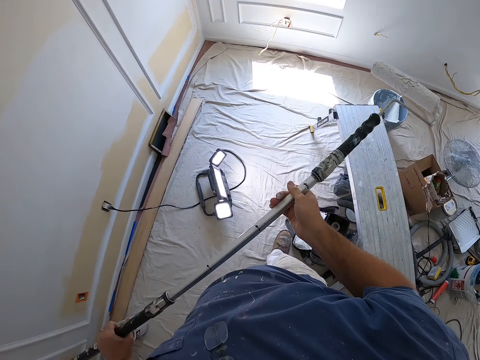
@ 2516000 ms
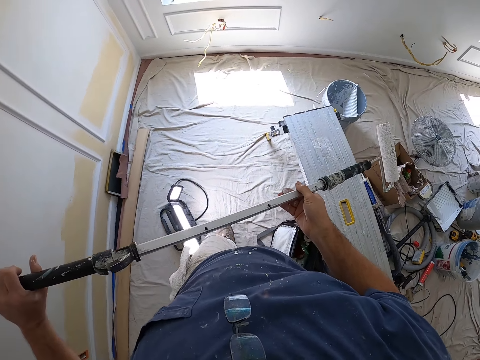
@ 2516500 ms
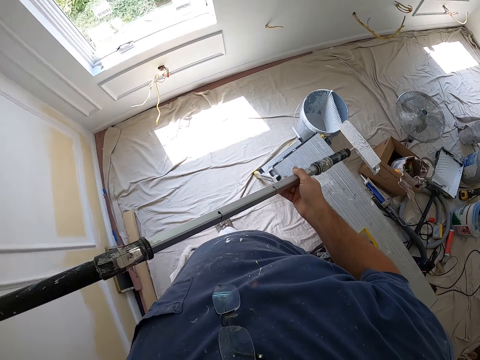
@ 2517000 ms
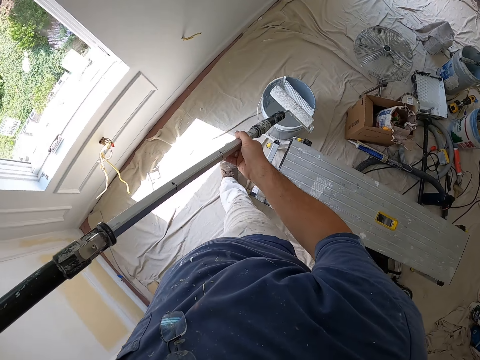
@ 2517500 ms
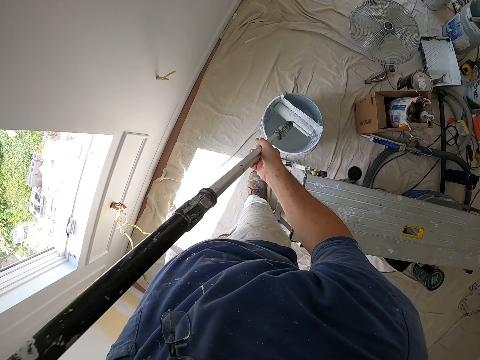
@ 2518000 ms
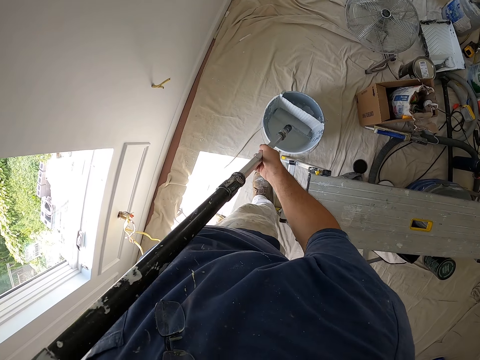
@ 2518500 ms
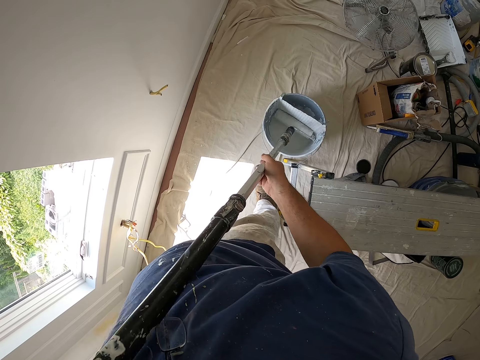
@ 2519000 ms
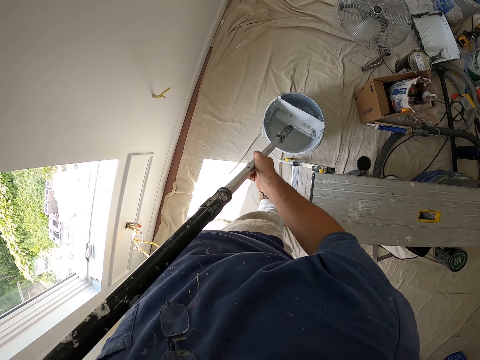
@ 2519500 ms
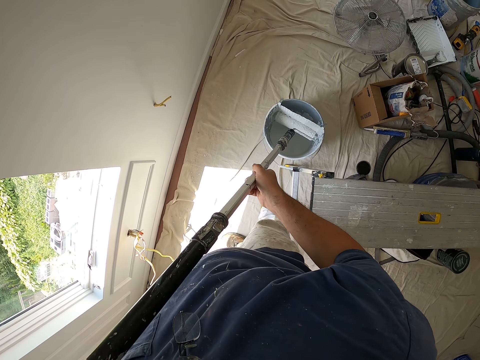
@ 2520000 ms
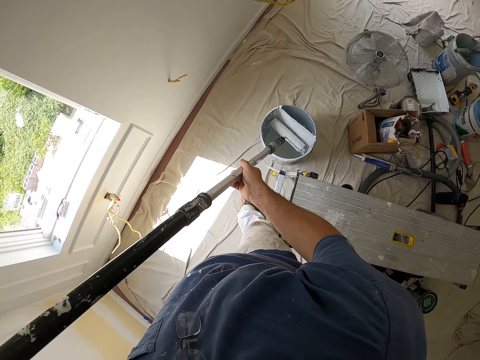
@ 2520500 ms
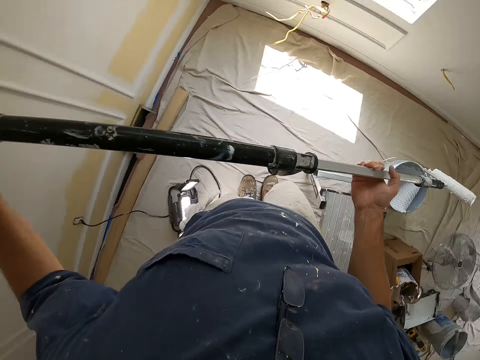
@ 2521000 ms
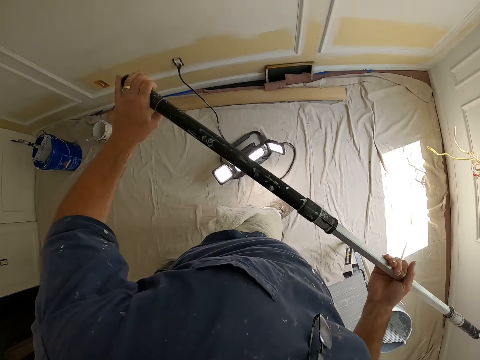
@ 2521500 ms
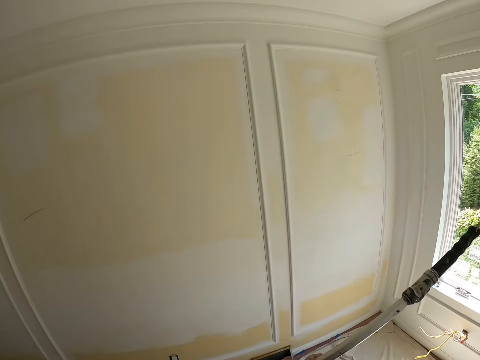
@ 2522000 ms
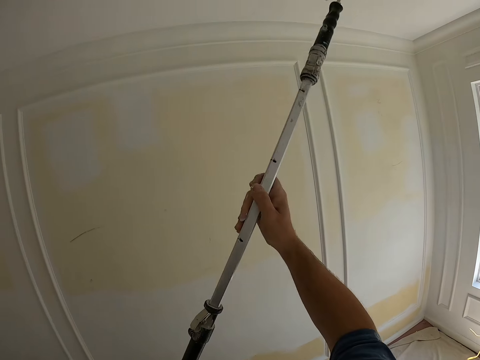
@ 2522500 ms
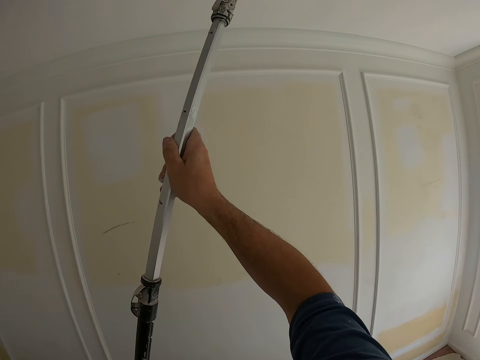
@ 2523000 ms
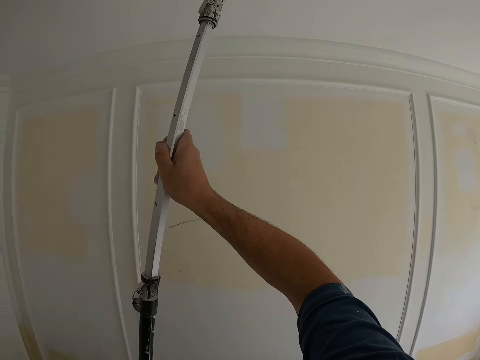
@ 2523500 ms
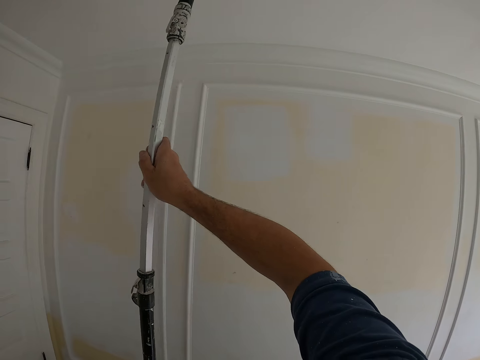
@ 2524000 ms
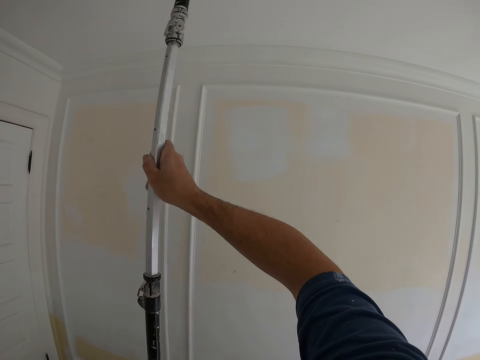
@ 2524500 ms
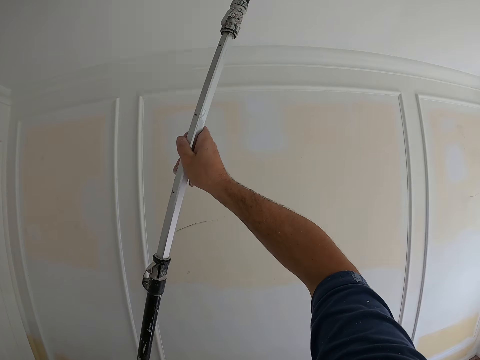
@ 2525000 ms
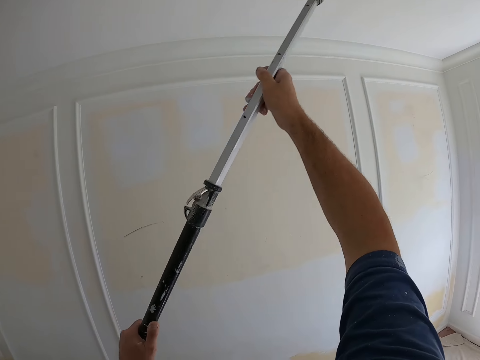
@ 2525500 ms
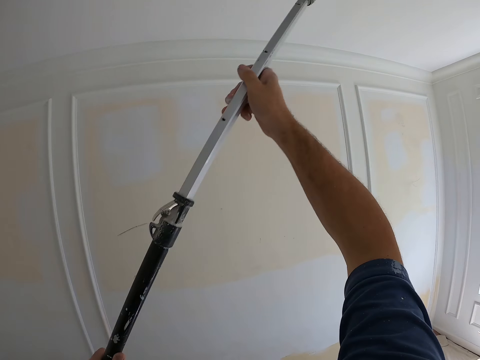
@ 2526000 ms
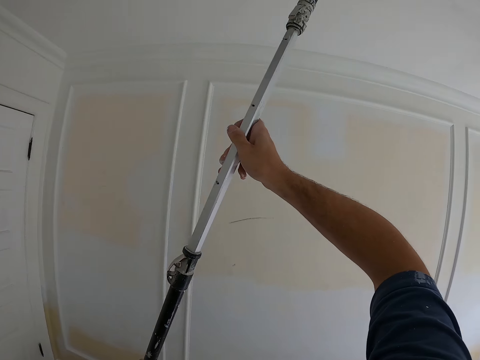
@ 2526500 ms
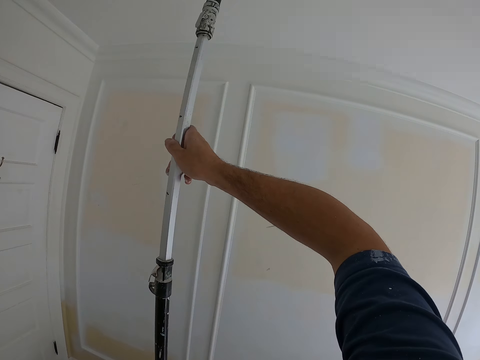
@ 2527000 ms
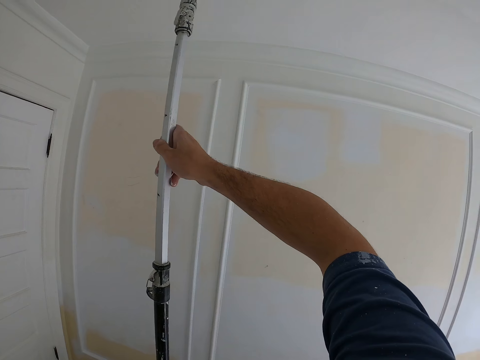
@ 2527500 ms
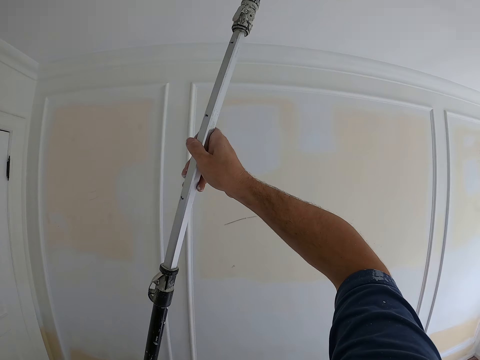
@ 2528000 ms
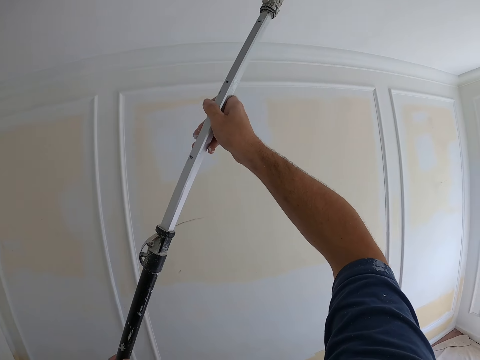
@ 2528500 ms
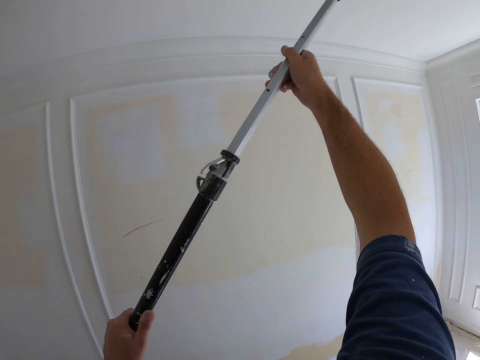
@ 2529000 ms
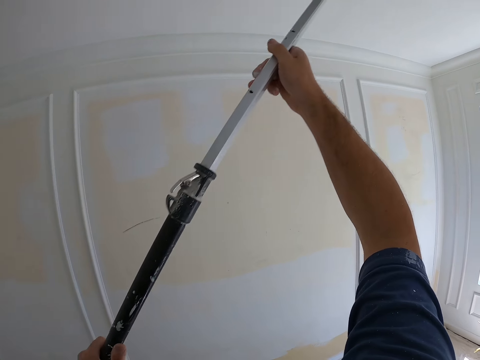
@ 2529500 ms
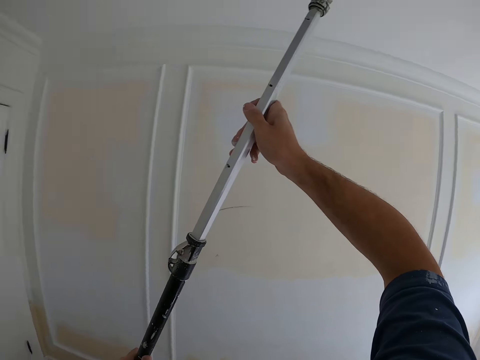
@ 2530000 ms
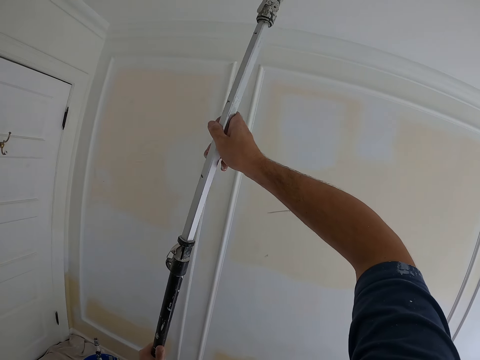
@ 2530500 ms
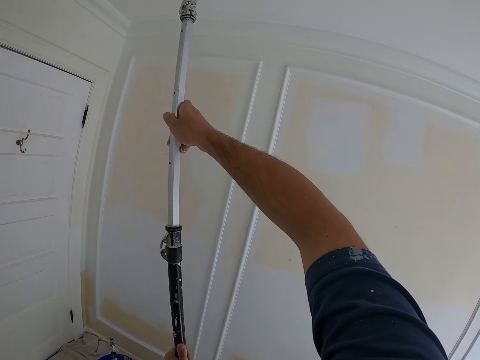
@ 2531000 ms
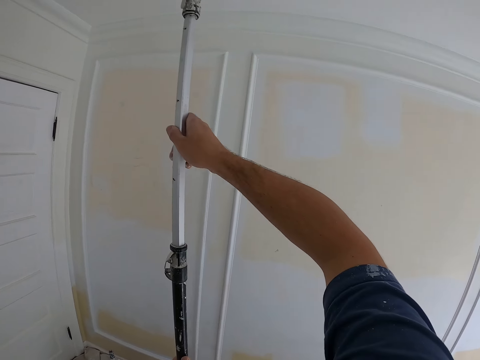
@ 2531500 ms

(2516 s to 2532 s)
The camera wearer drops the roller in a bucket of paint. They scoop up paint with the paint roller from the paint bucket on the floor. They paint the ceiling with the paint roller. They again walk around the room, drop the roller in the bucket of paint, then continue to paint.

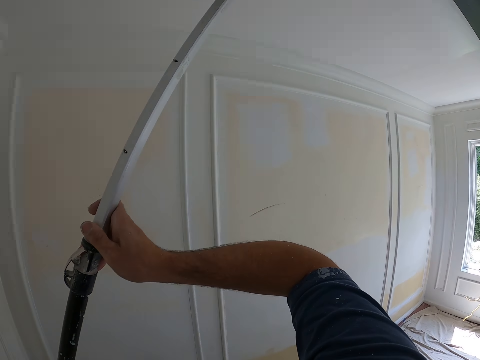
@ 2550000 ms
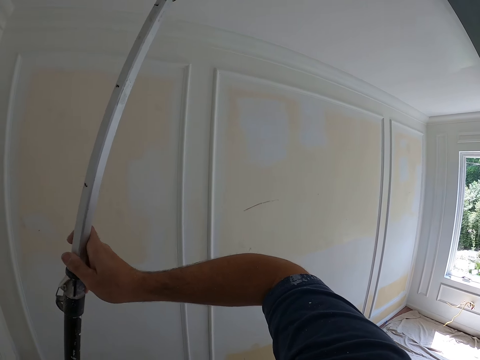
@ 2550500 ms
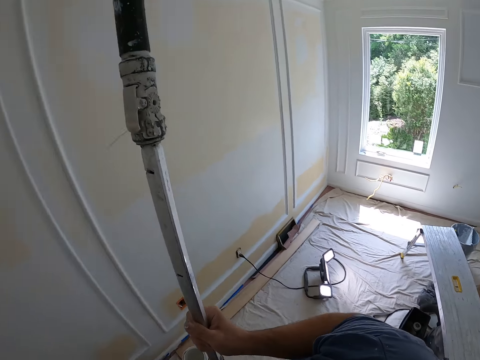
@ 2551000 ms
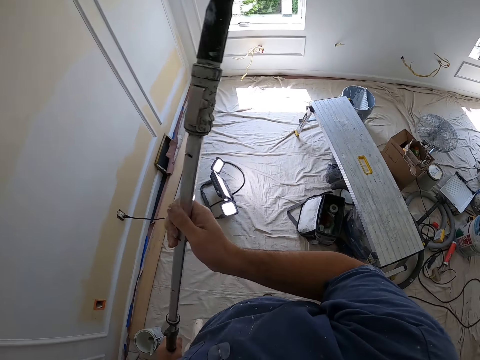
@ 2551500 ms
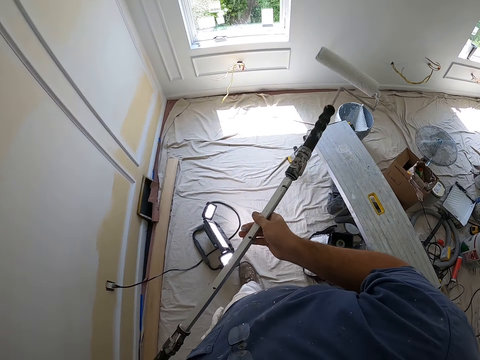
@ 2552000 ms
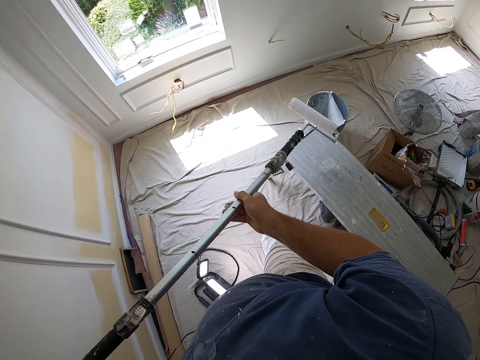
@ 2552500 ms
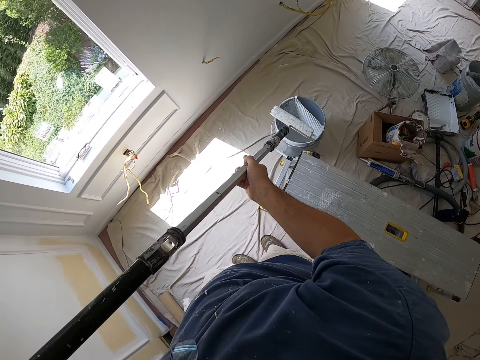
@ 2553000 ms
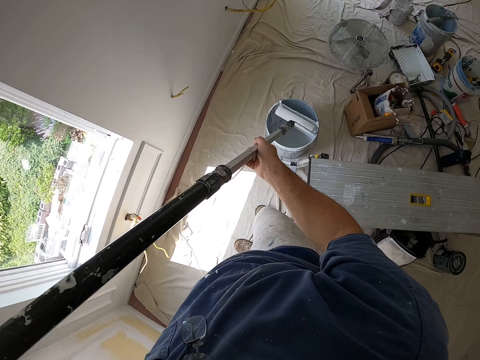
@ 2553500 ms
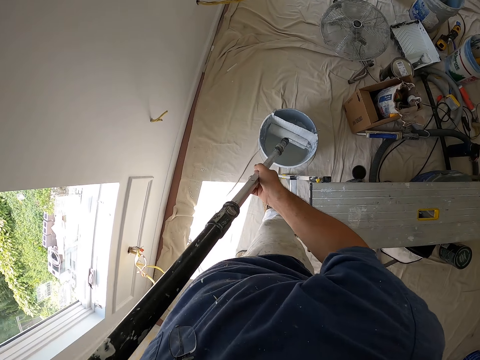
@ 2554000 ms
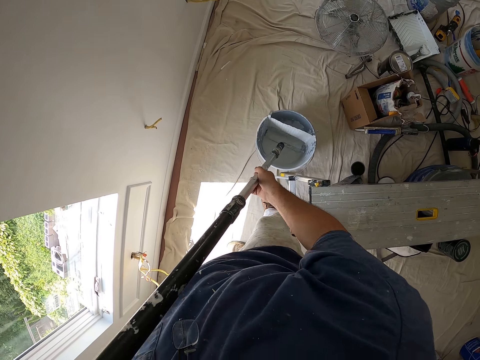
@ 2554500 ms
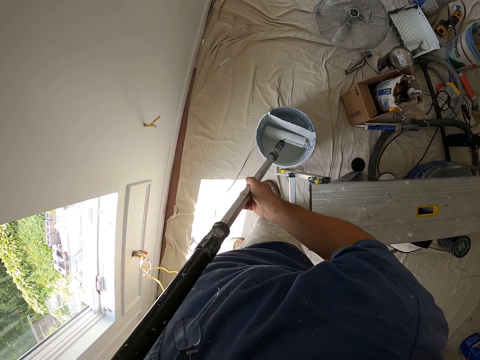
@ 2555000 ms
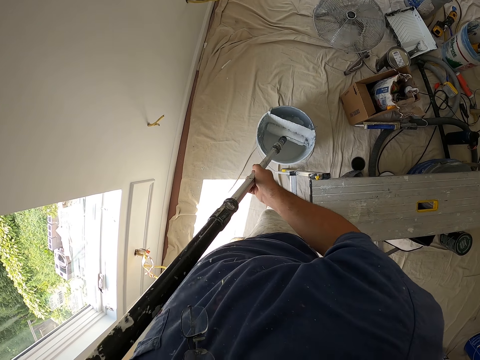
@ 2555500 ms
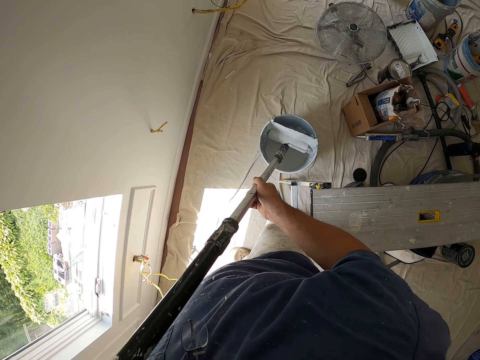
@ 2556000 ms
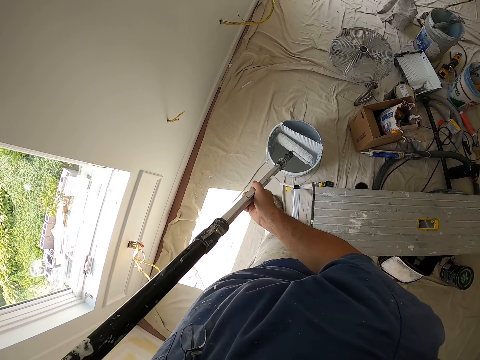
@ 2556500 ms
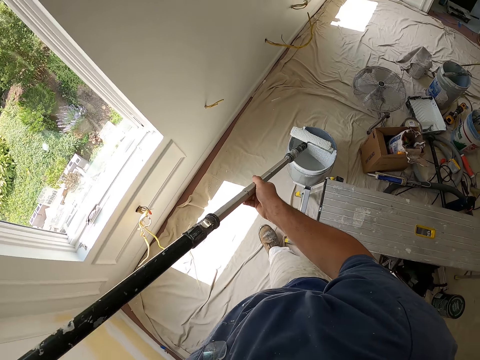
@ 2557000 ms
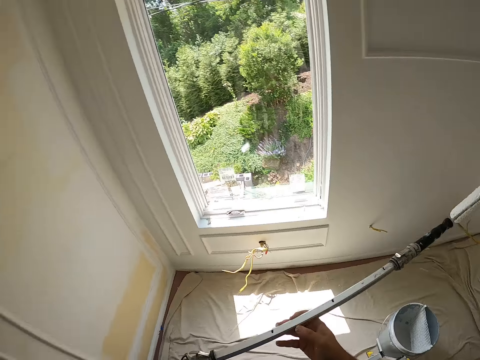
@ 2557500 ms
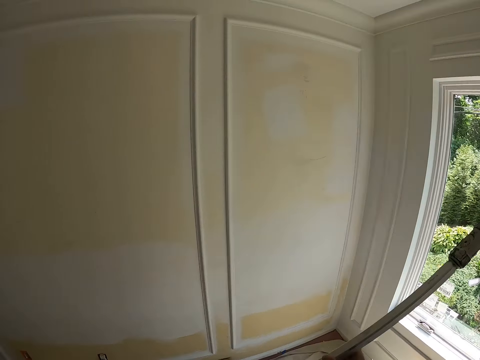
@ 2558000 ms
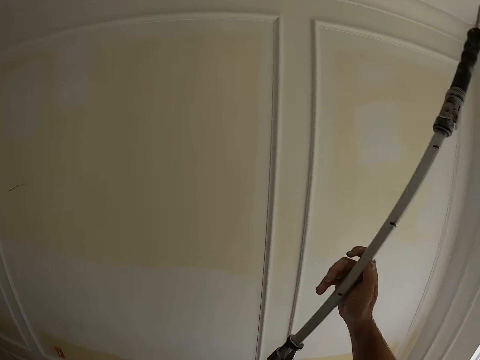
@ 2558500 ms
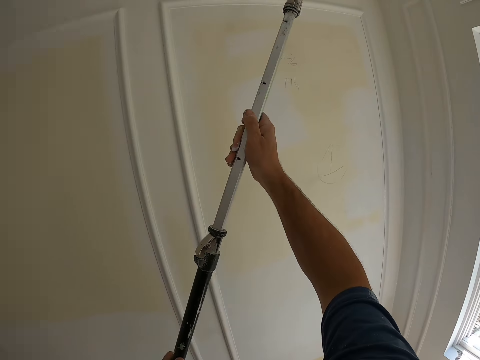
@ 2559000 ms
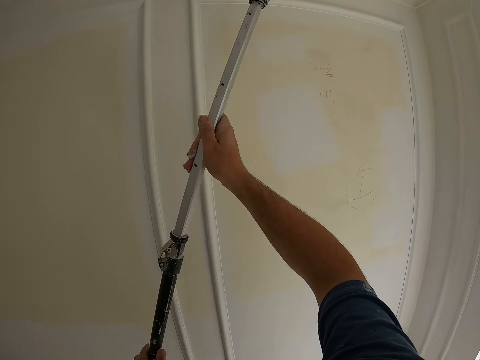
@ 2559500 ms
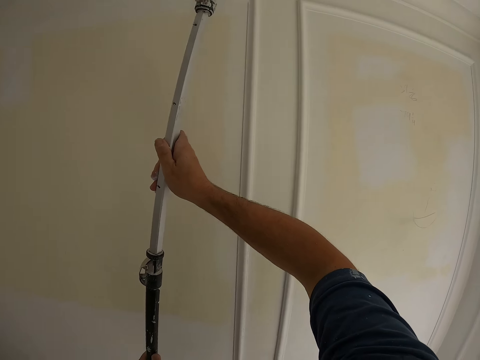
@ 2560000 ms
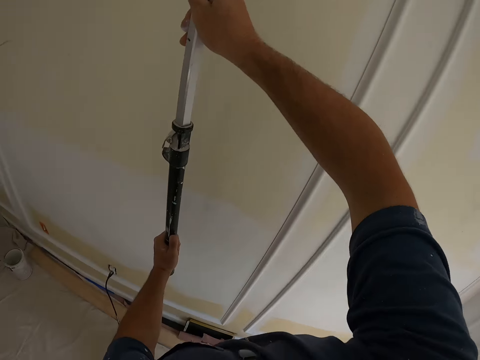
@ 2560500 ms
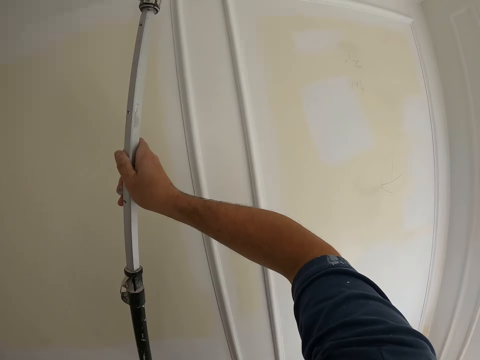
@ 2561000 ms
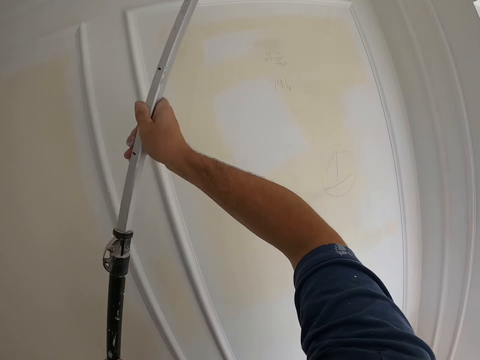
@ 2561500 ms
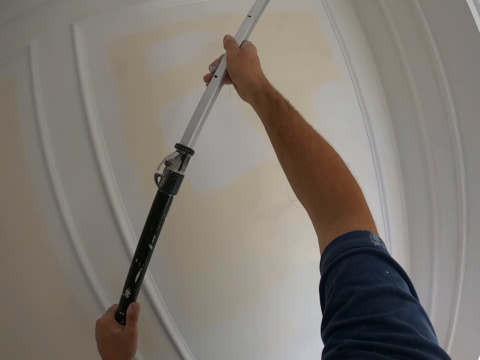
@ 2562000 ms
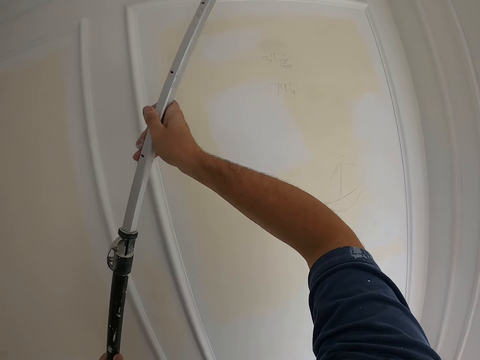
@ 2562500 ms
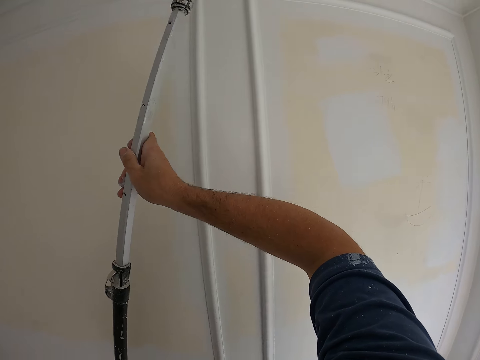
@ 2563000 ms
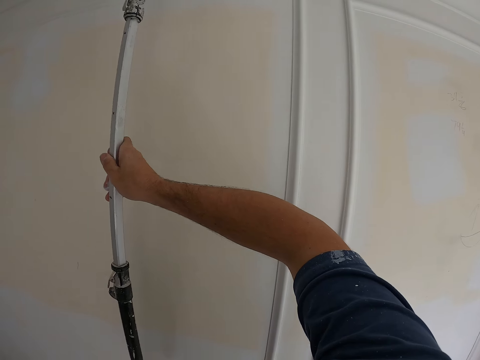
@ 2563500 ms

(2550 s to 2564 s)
The camera wearer walks a bit. They scoop up paint with the paint roller from the paint bucket on the floor. They paint the ceiling with the paint roller.
